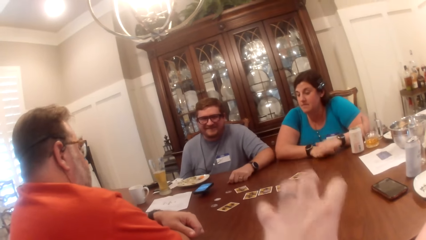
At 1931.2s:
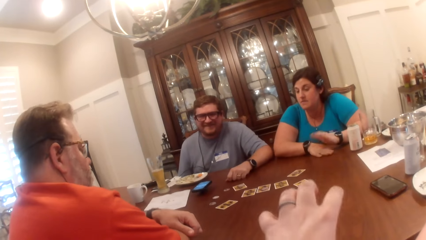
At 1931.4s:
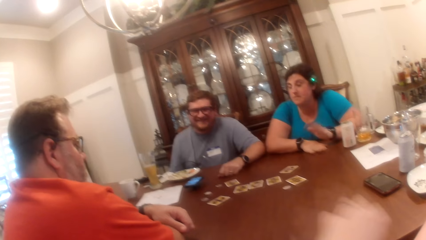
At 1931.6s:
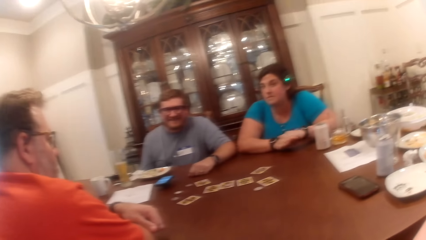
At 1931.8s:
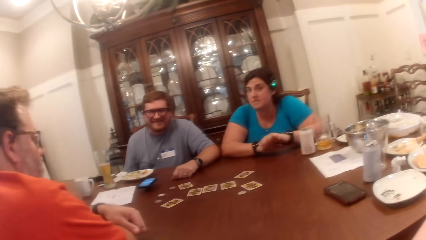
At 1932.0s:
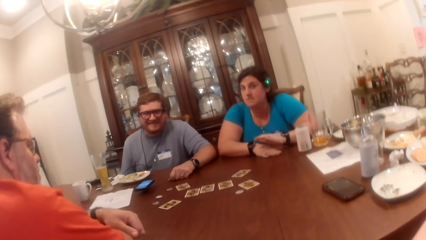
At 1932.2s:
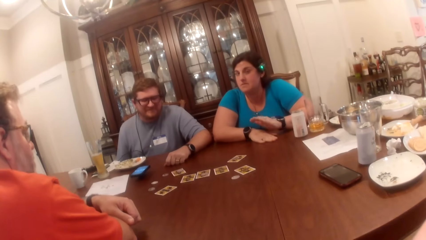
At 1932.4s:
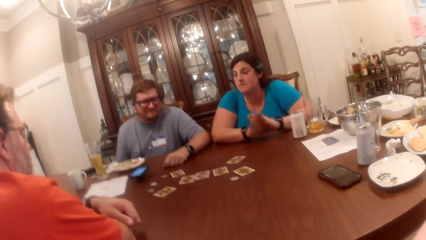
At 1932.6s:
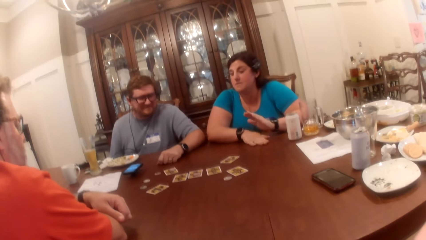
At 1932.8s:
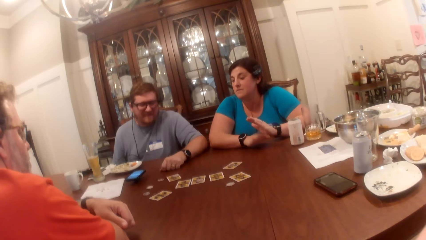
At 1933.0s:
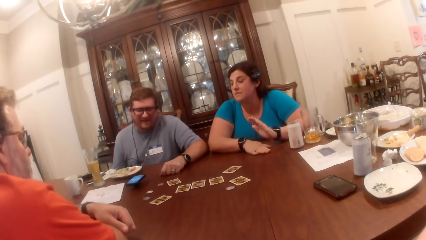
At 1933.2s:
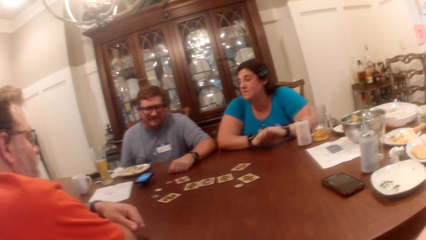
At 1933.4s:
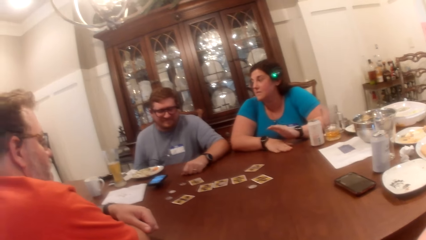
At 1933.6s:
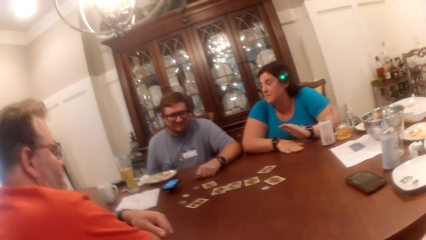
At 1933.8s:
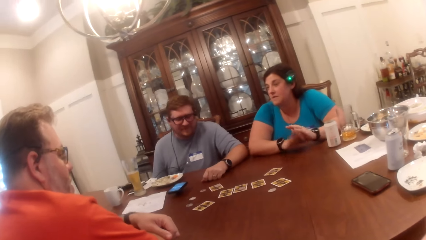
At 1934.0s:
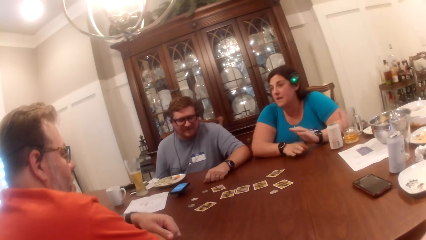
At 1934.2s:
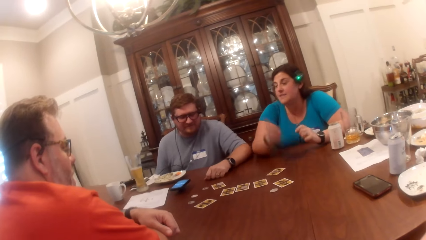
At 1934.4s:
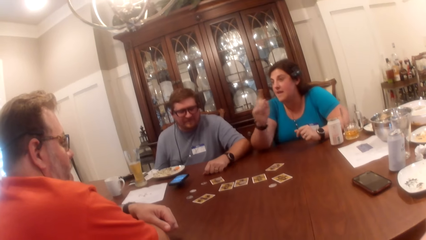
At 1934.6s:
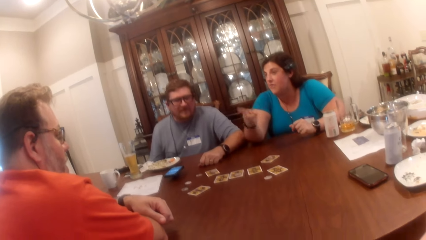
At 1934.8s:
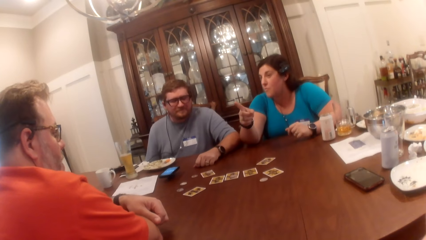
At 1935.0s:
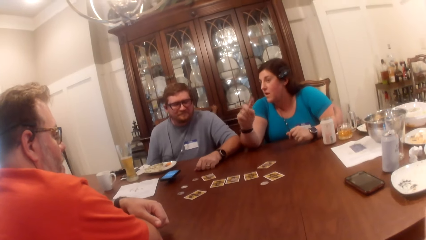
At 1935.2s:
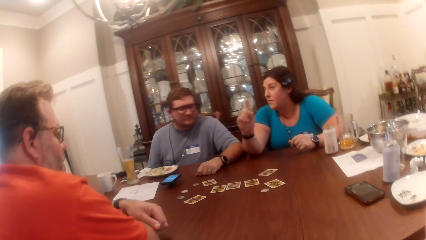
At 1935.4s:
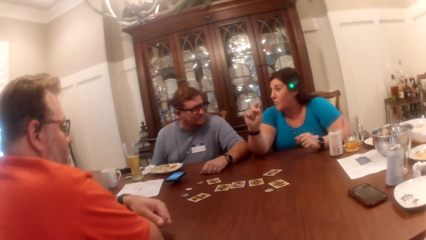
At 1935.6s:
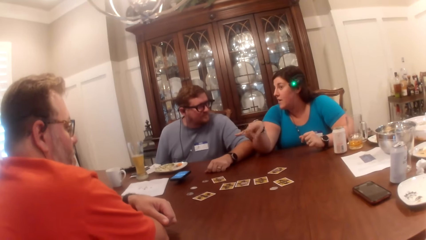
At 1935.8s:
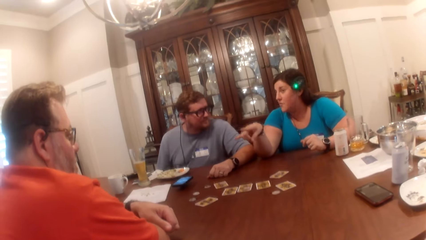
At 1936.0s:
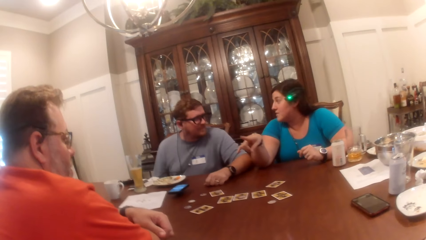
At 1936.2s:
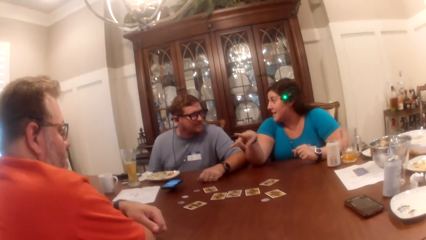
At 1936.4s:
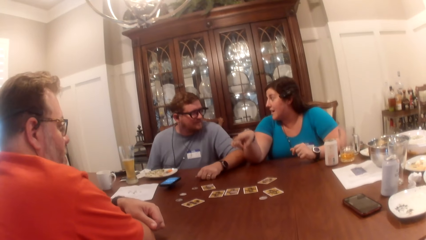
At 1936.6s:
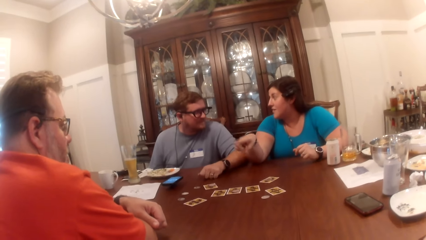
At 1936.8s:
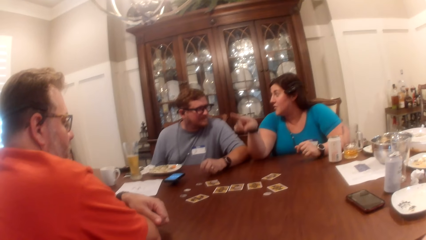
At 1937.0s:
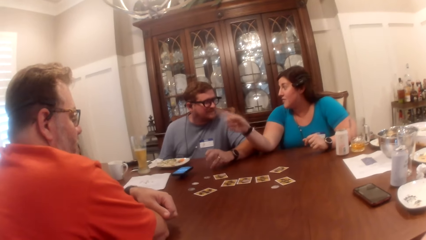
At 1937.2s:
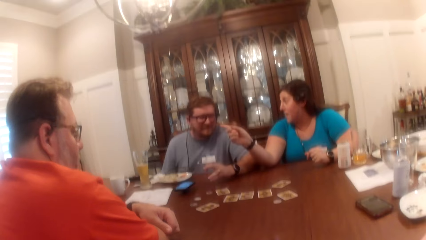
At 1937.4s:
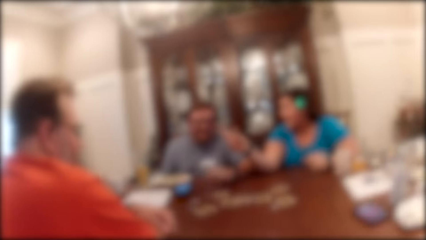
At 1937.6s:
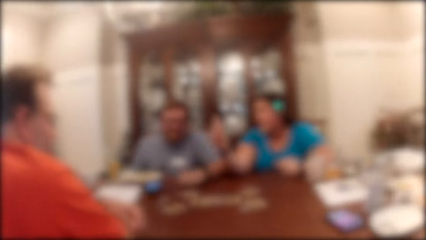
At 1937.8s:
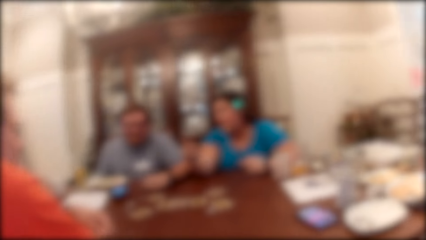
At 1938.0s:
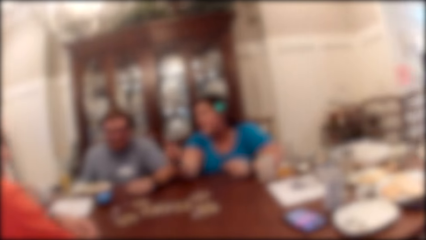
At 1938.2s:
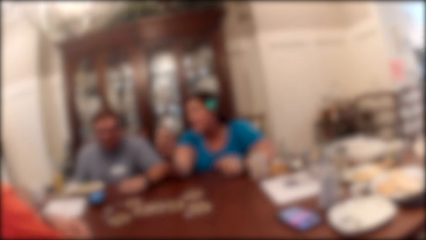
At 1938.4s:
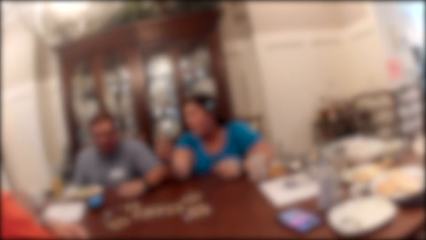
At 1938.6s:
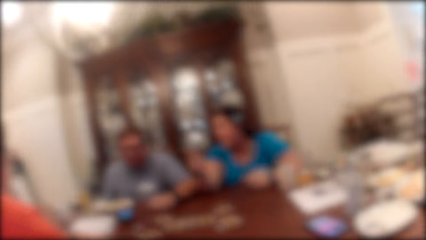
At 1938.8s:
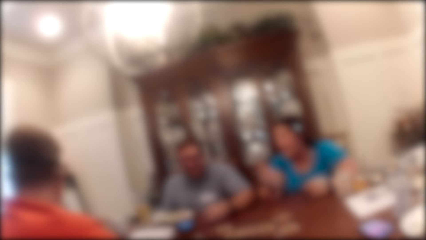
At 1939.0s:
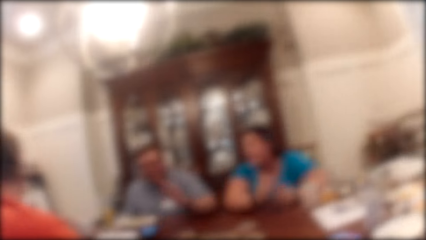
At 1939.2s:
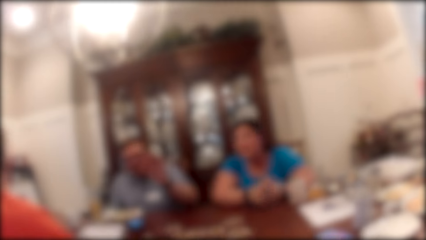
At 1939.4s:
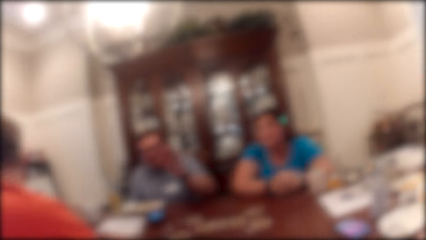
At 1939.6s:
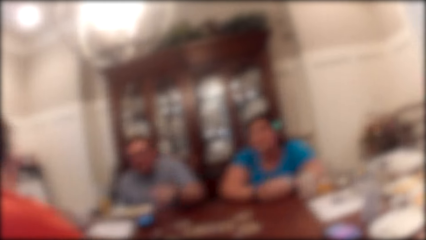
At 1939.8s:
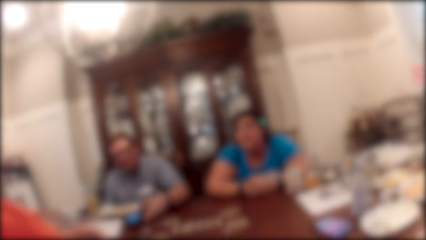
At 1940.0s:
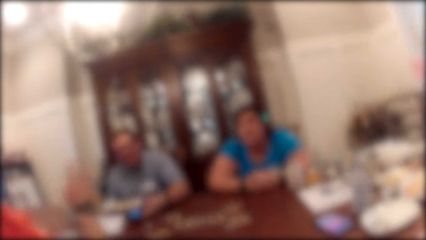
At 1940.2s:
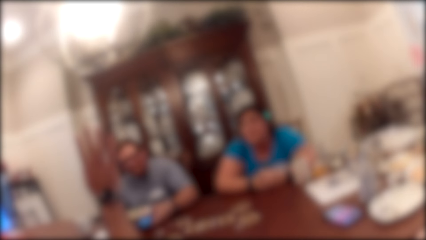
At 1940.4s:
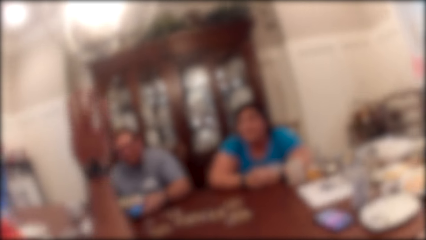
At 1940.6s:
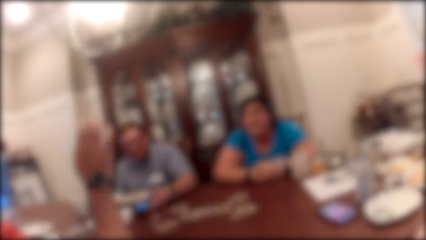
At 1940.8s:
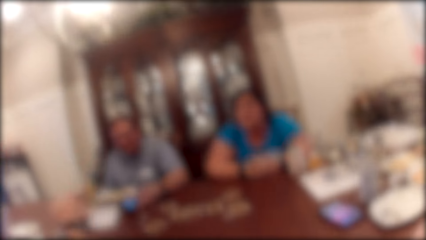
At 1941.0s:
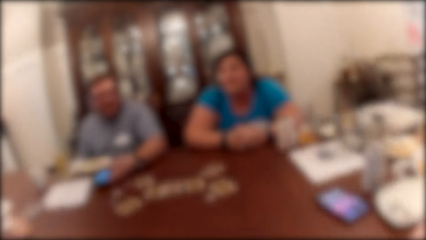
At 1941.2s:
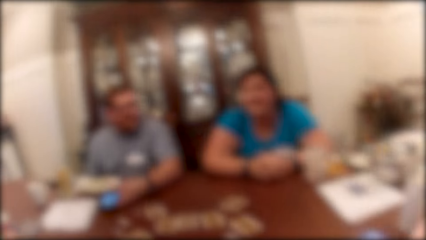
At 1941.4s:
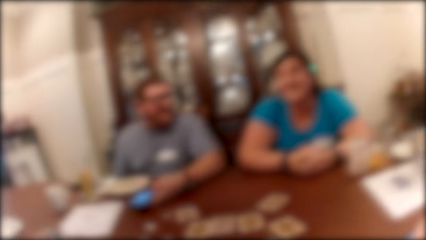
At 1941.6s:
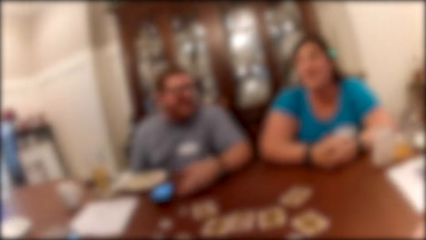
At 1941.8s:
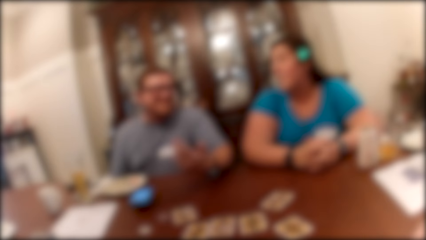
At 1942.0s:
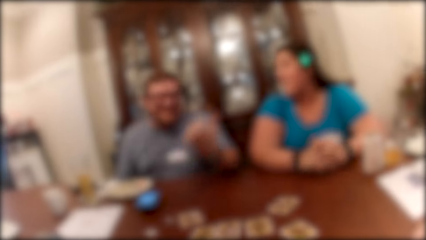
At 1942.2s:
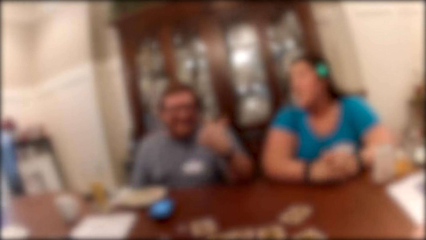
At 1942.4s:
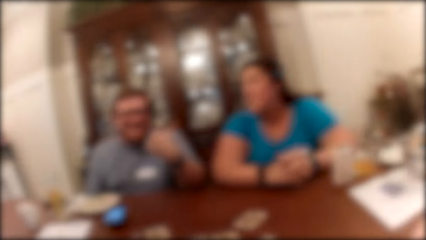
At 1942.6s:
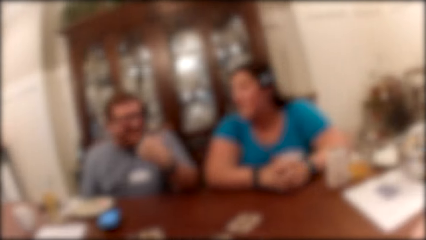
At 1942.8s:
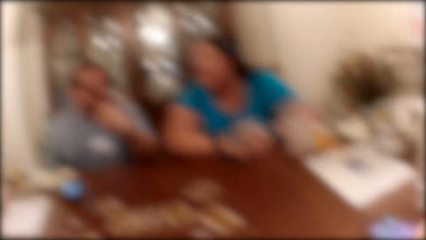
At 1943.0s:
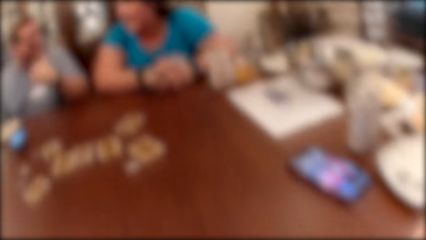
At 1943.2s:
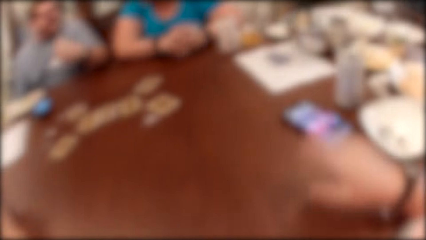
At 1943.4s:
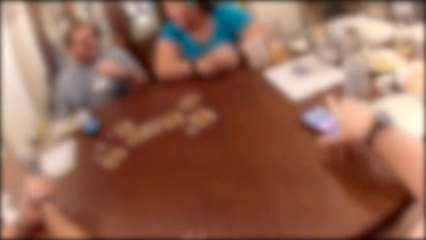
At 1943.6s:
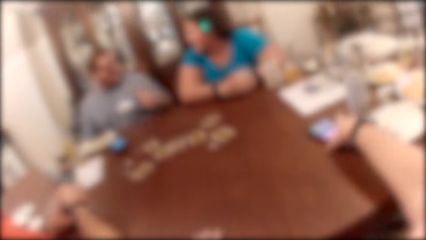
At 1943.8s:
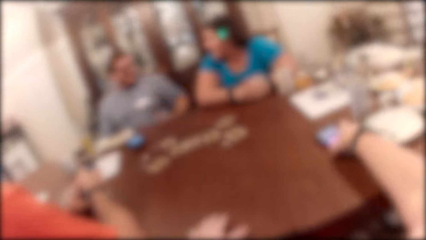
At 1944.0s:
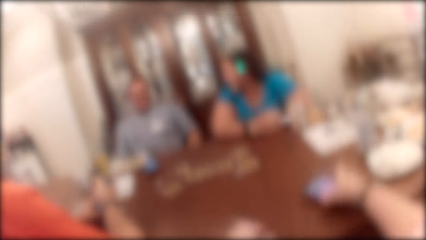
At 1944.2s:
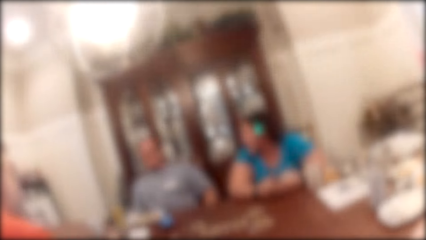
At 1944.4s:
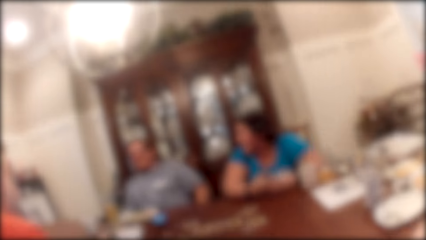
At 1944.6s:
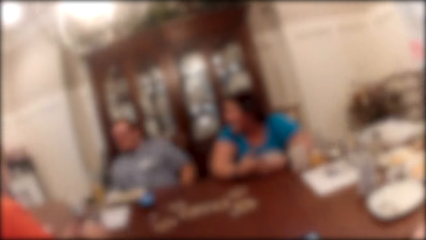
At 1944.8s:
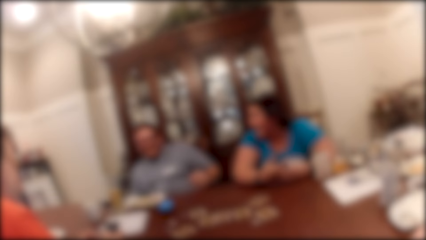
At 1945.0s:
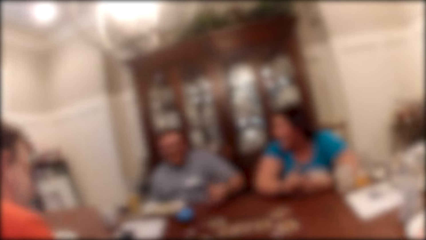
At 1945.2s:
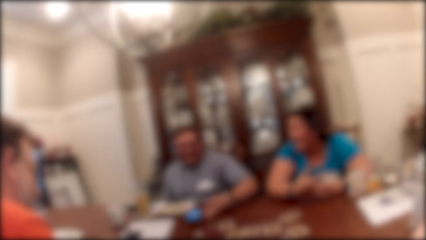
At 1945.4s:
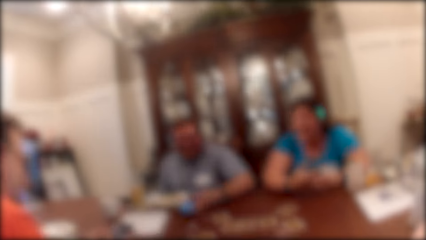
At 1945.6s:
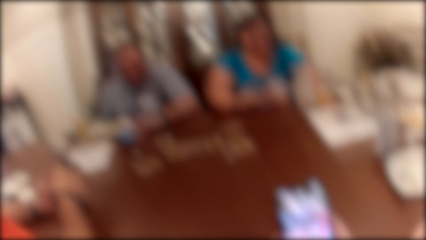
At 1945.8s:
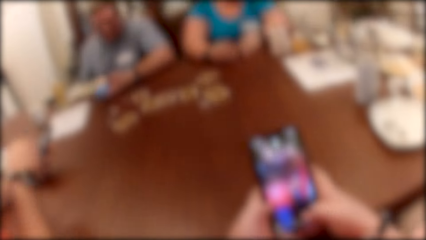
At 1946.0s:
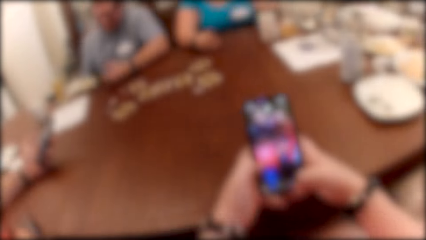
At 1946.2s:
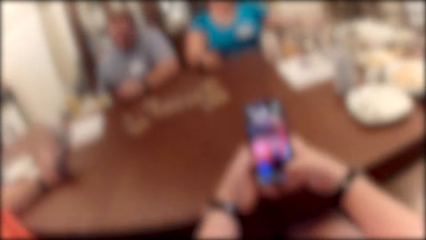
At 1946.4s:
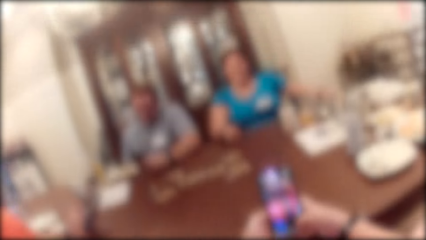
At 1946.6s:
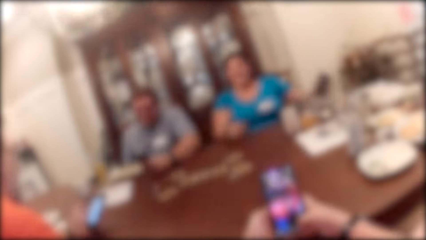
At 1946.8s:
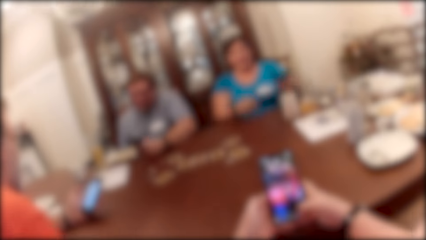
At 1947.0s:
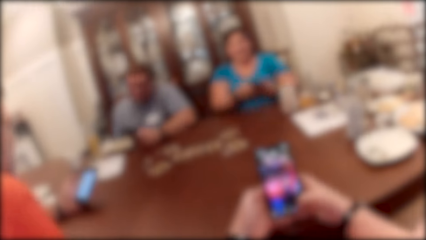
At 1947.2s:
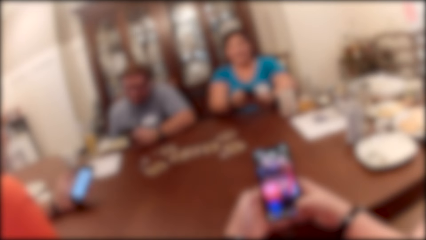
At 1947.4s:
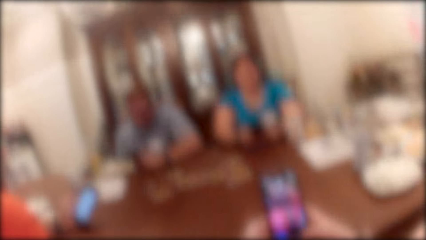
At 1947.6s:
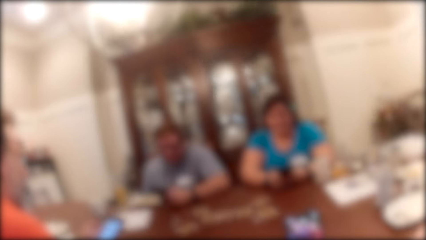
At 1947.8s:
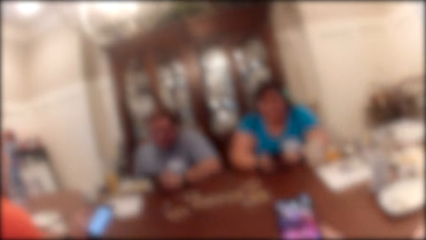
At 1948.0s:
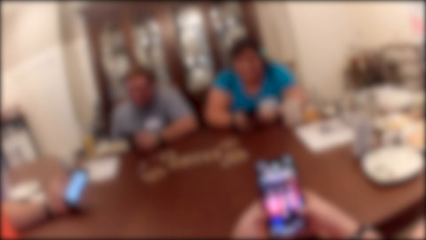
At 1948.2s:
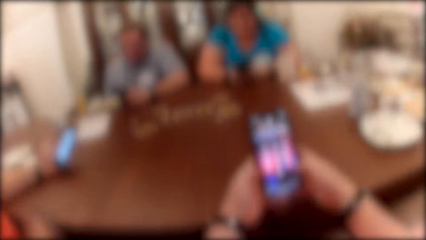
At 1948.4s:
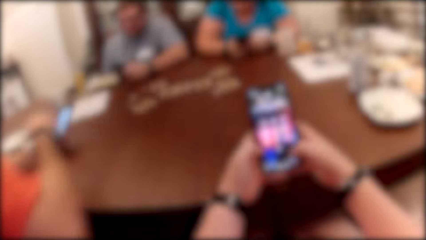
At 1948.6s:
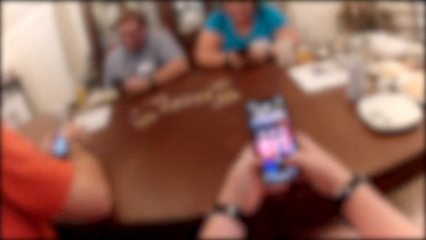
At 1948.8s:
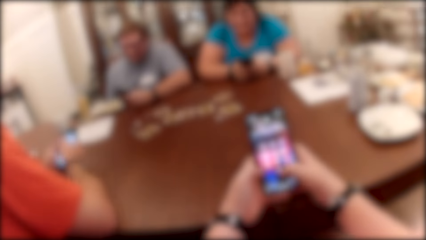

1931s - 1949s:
The woman beats the table with her right hand. The camera wearer lifts the hand. The woman points at a person and talks to the person. The person lifts the hand. The camera wearer picks up a phone on the table with her right hand. She operates the phone with both hands and holds the phone. The woman picks up a phone from the table with her left hand. Another woman operates the phone with her right hand.
